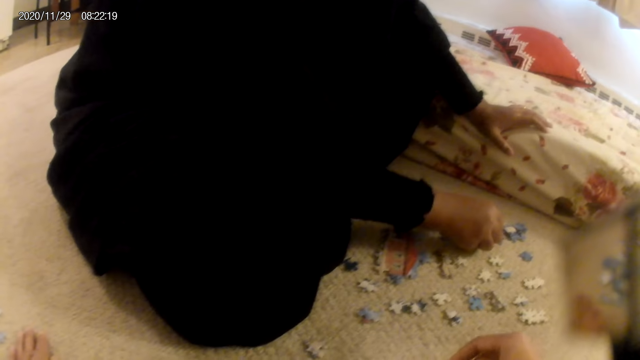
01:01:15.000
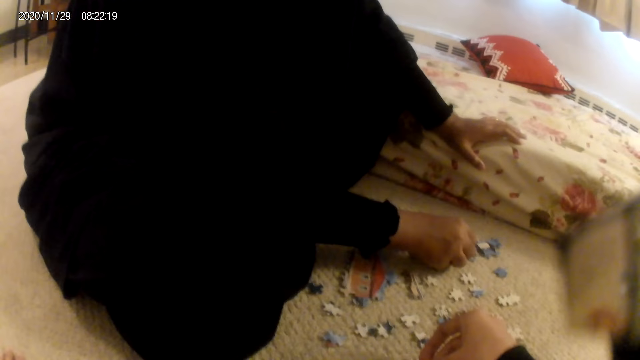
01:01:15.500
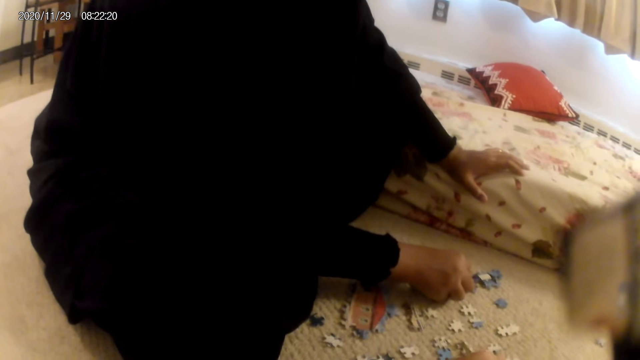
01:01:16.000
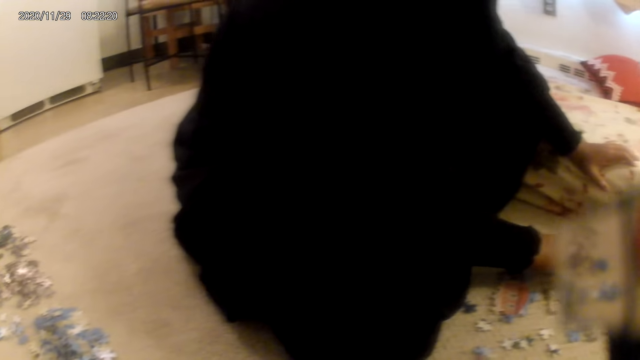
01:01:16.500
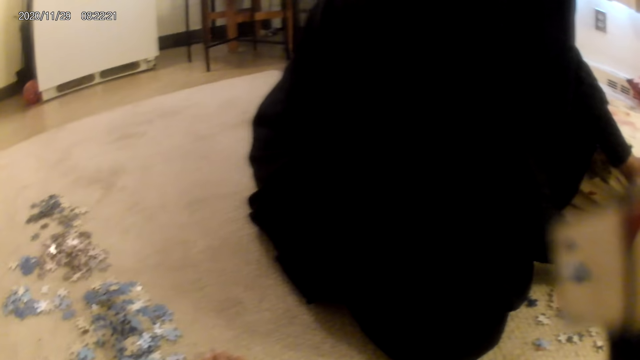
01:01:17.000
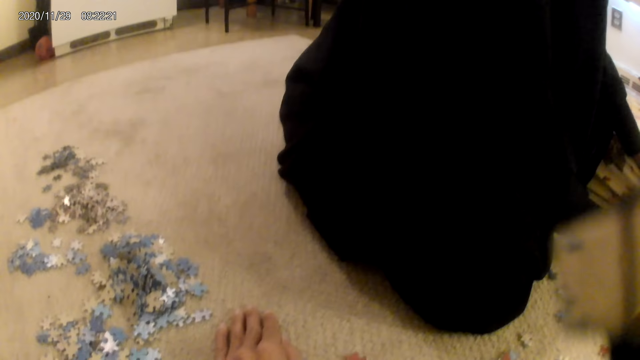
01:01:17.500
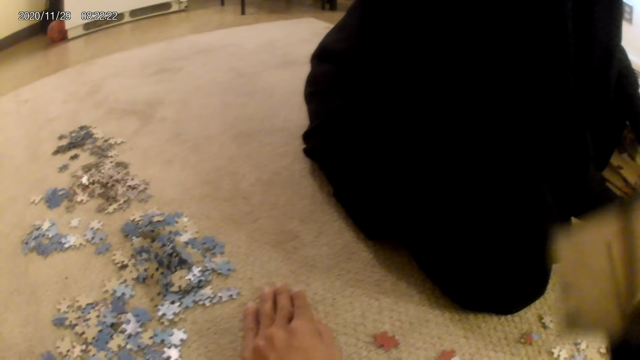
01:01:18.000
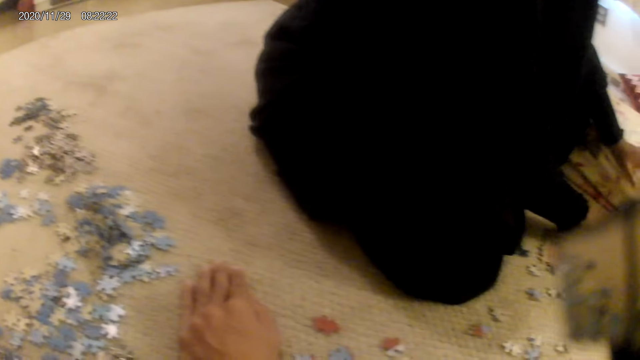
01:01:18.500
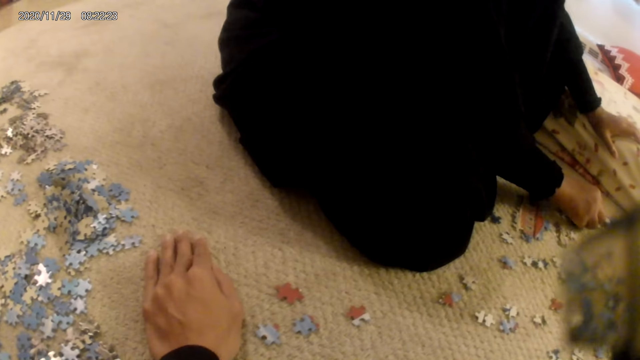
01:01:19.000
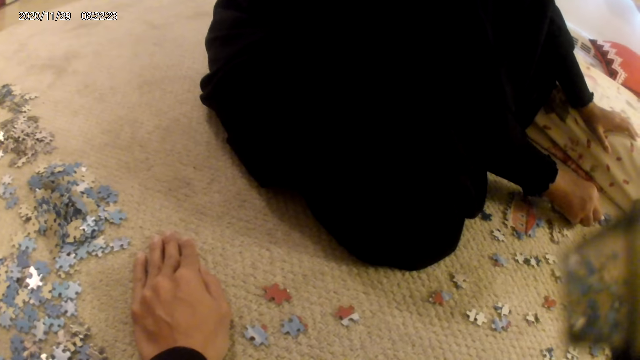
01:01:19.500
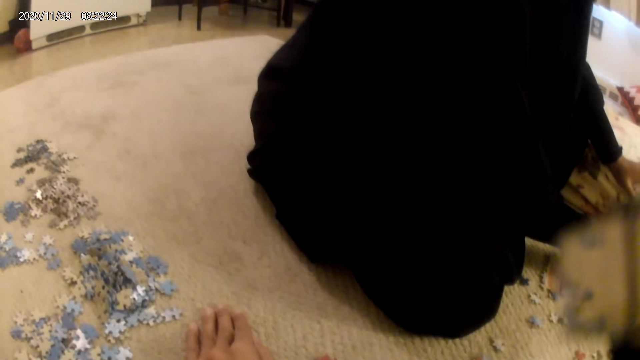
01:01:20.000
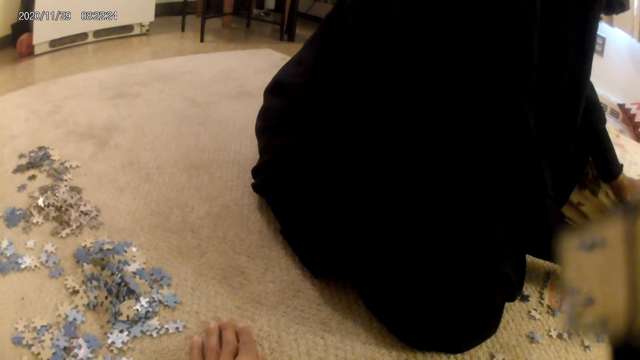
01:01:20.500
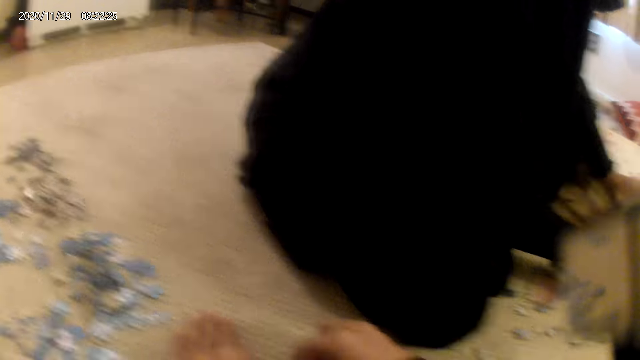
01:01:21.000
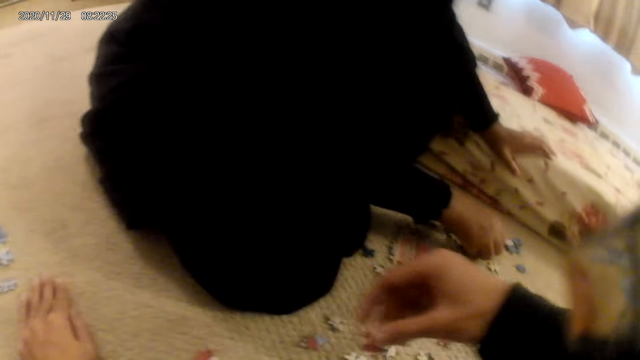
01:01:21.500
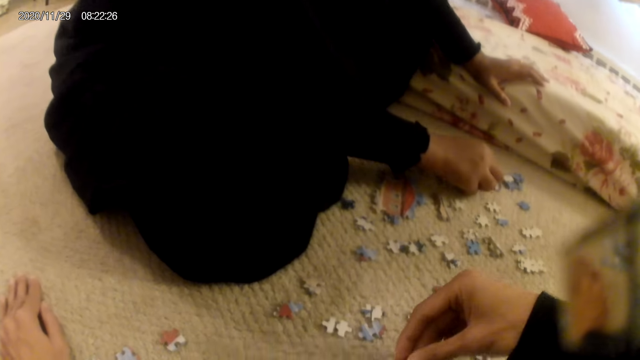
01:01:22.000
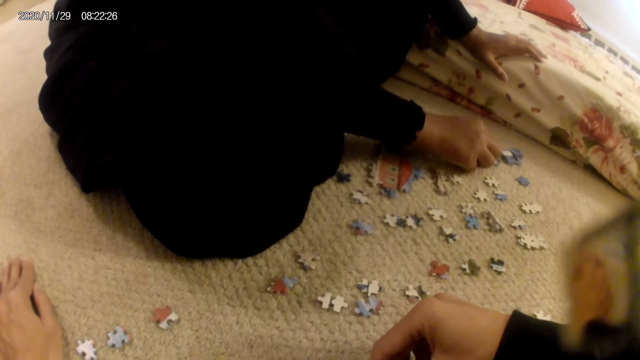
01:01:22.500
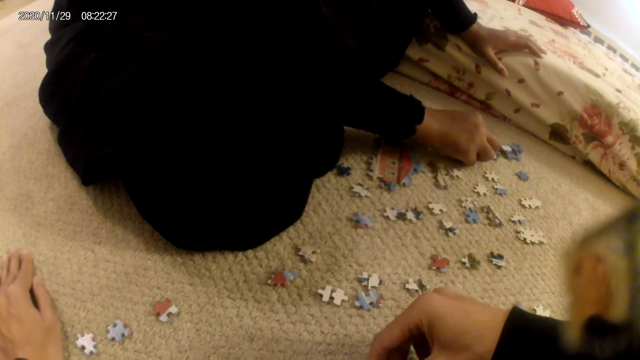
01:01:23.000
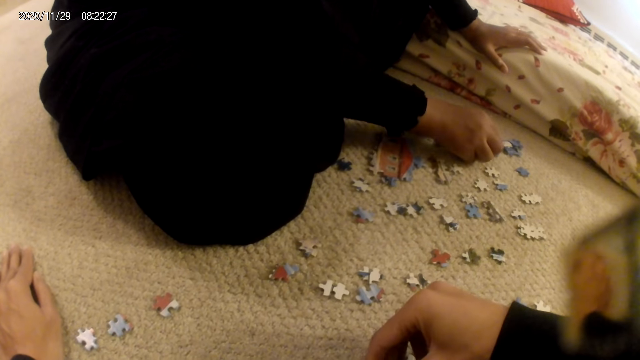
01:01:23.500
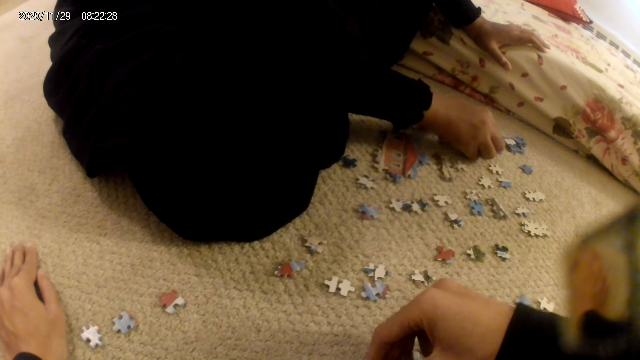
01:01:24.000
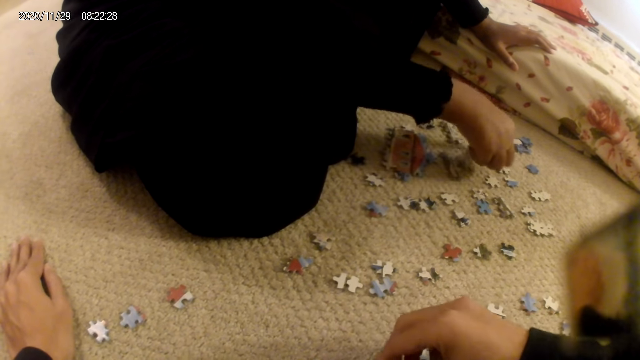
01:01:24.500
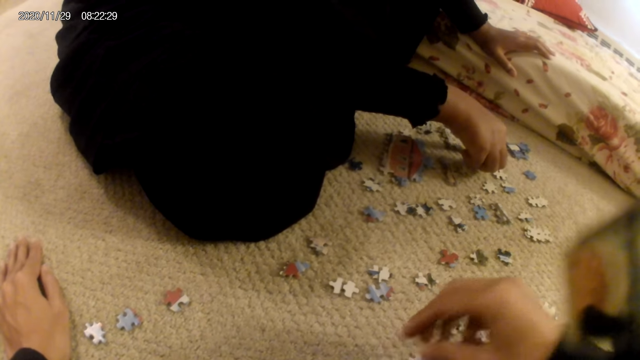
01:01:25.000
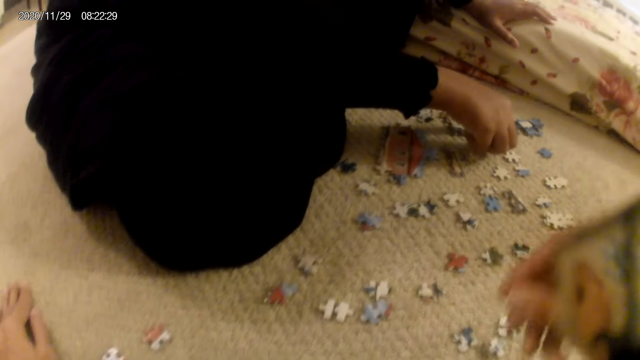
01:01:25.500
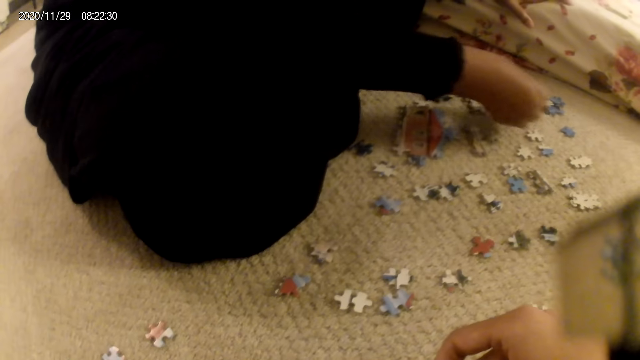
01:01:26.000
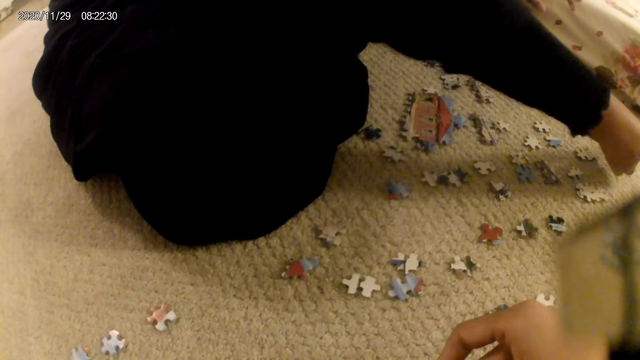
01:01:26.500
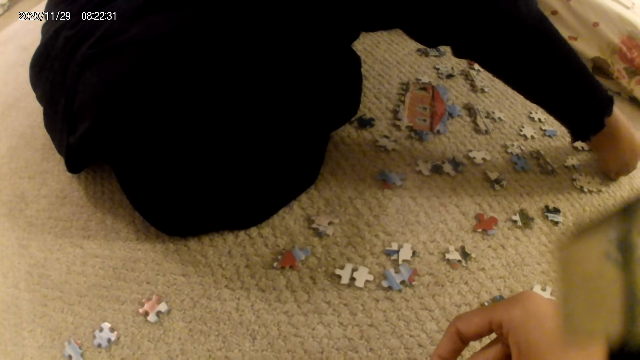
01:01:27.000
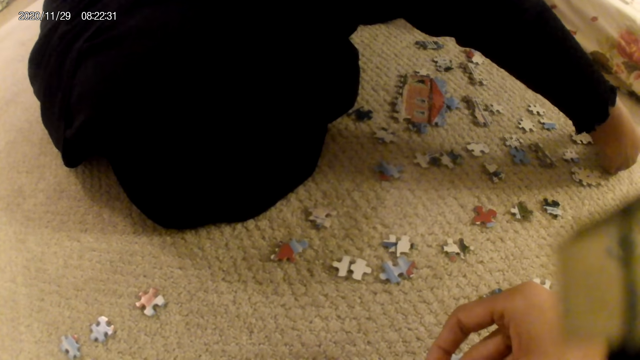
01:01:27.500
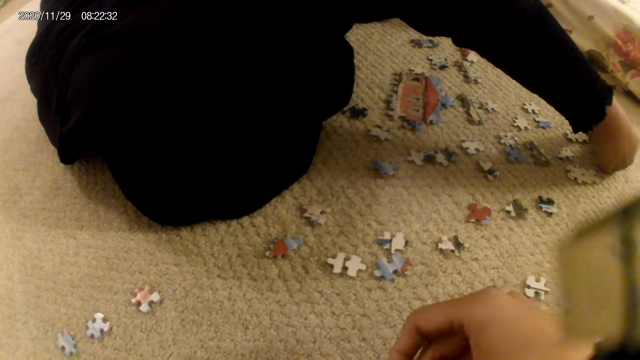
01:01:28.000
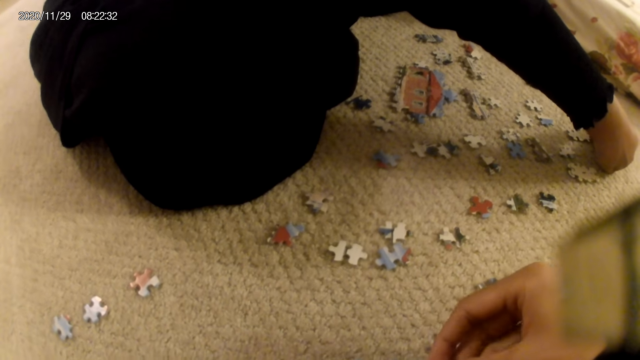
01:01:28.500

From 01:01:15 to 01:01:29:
The camera wearer places the puzzle piece on the floor and stares at the puzzle pieces on the floor. They pick a puzzle piece and join the puzzle piece in the puzzle structure. The lady picks a puzzle piece and places the puzzle piece on the floor.

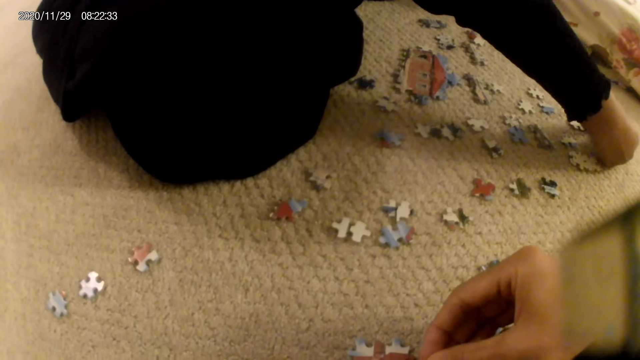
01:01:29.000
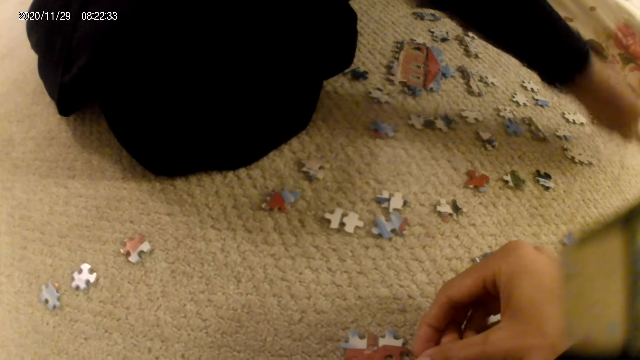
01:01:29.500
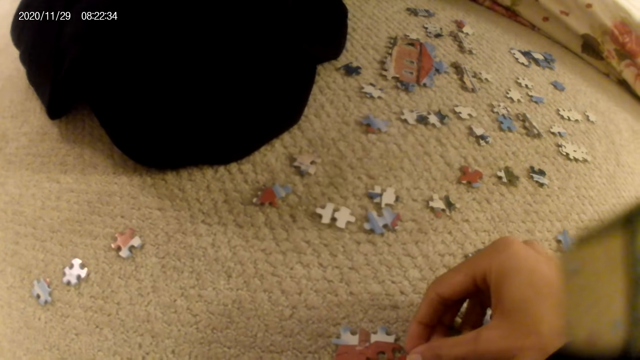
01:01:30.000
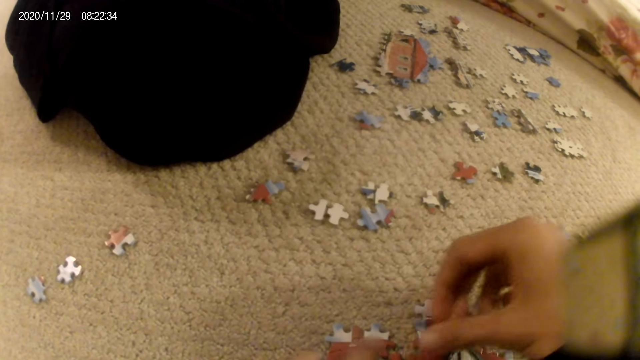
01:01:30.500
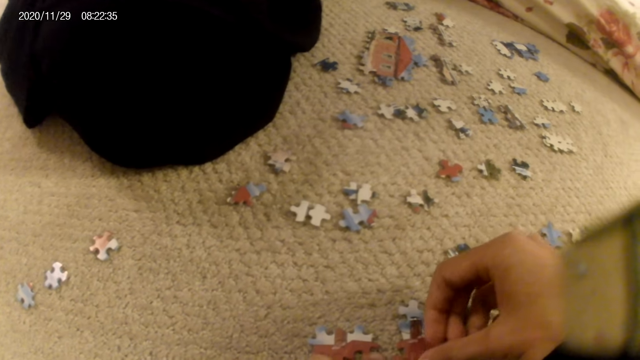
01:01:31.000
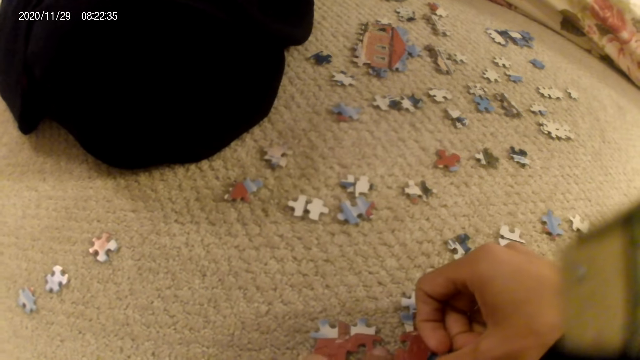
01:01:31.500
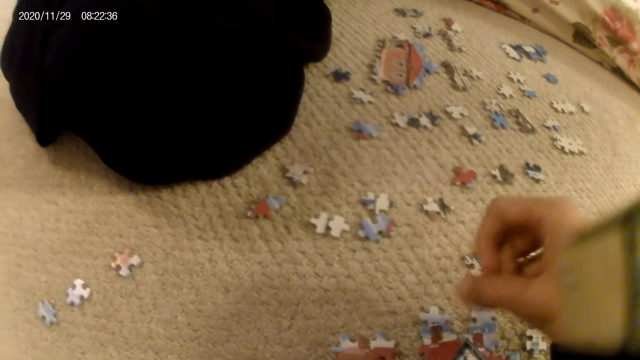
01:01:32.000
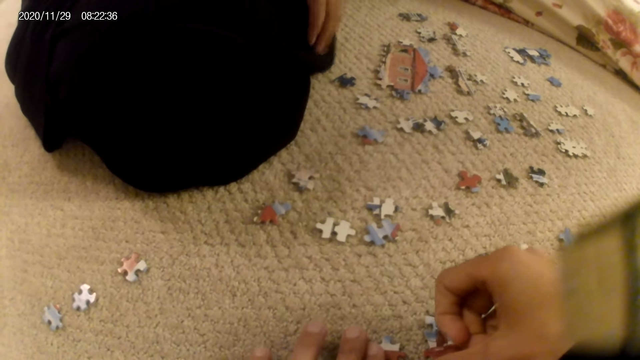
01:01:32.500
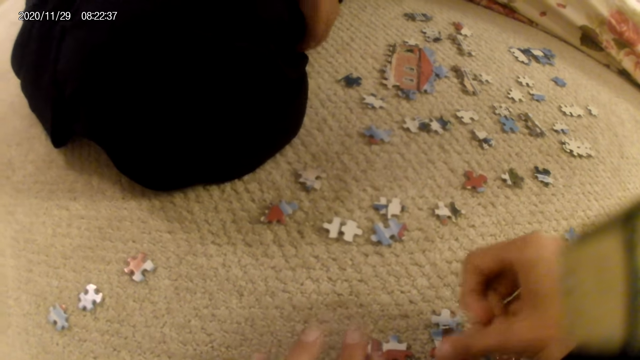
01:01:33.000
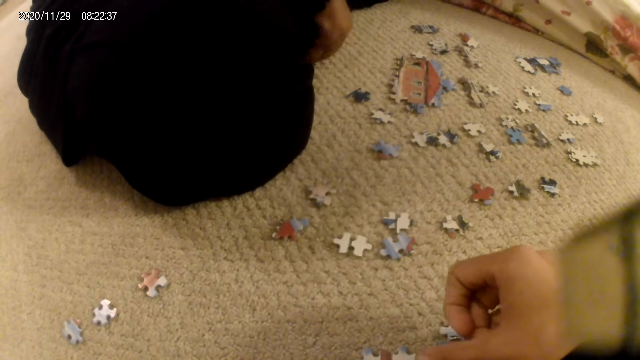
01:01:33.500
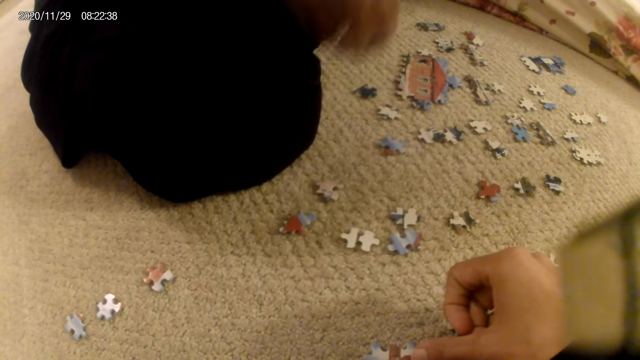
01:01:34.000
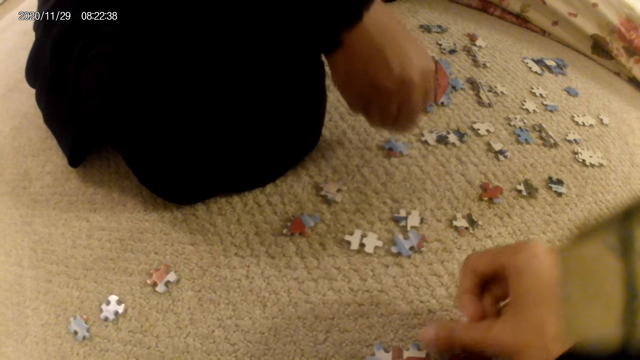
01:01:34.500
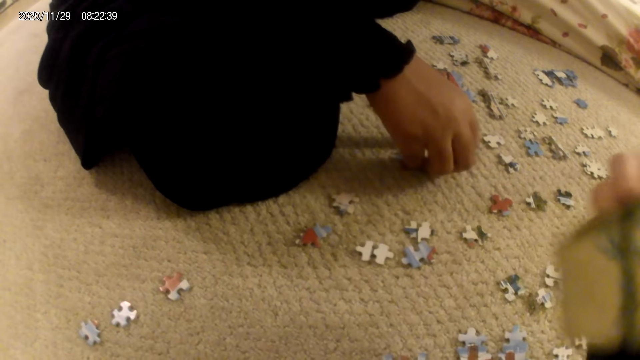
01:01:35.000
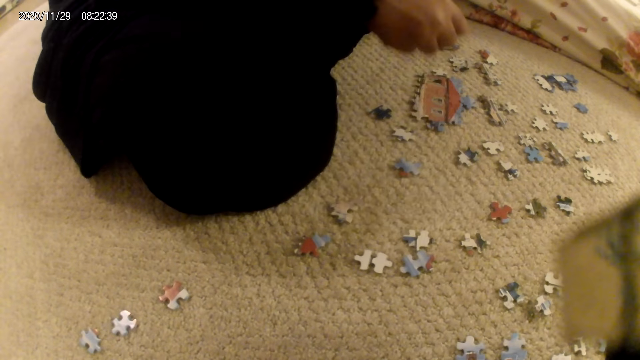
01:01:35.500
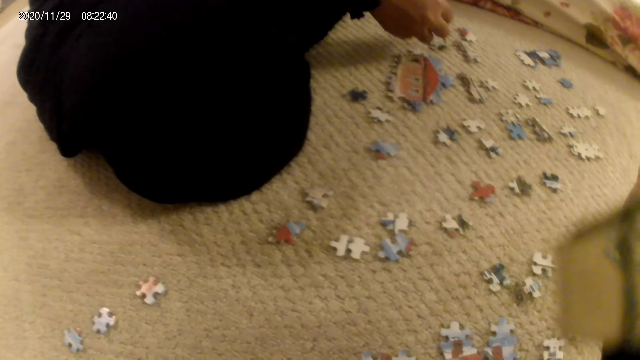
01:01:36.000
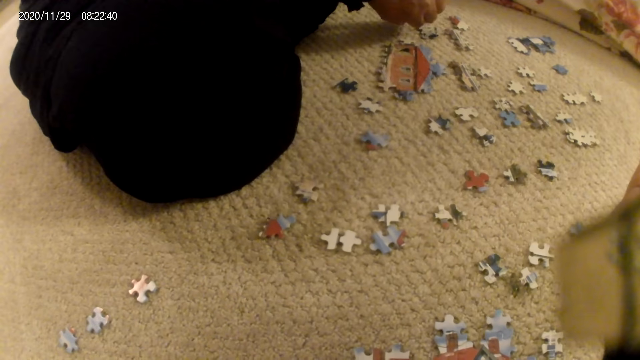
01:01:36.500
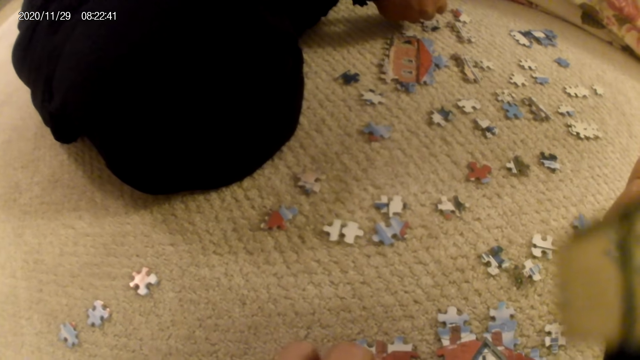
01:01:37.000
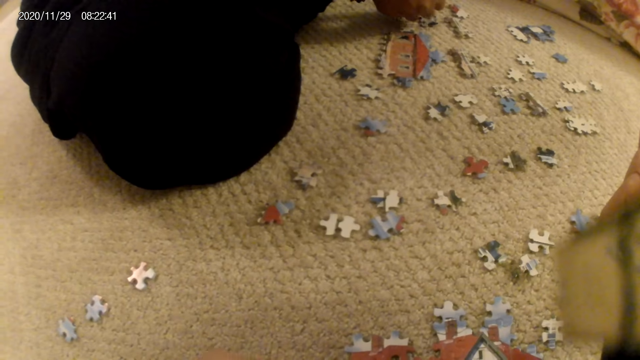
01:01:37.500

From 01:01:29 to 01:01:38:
The camera wearer connects the puzzles. The lady stares at the puzzle pieces on the floor, adjusts the garment, picks a puzzle piece and stares at the puzzle piece.
